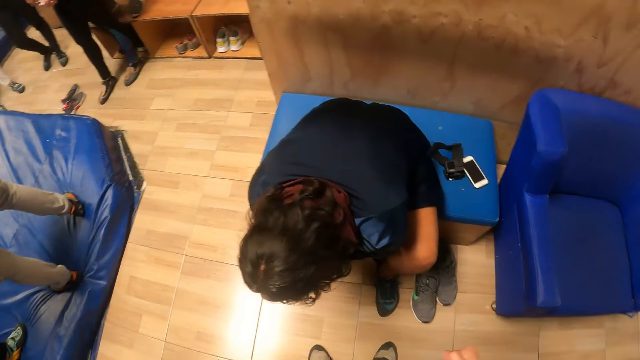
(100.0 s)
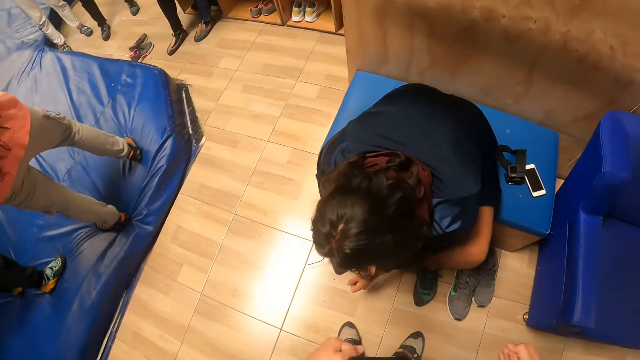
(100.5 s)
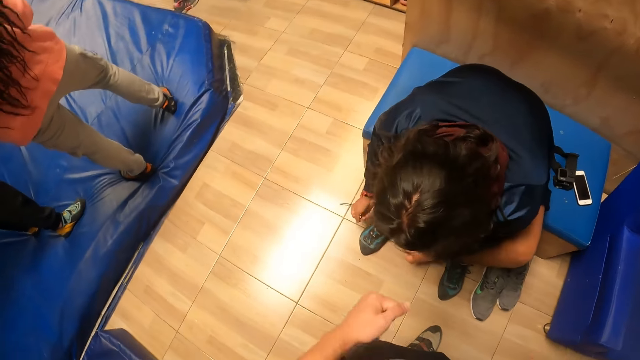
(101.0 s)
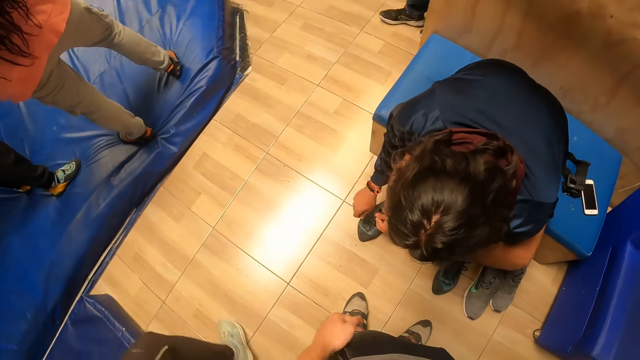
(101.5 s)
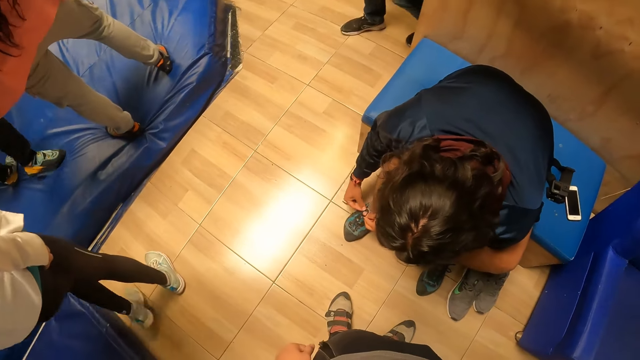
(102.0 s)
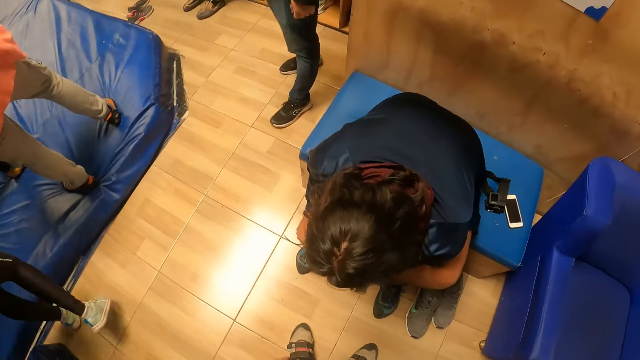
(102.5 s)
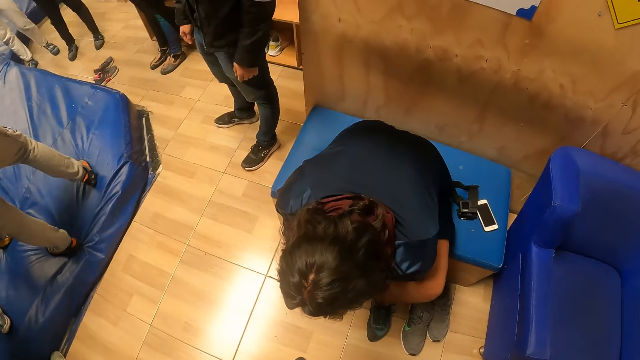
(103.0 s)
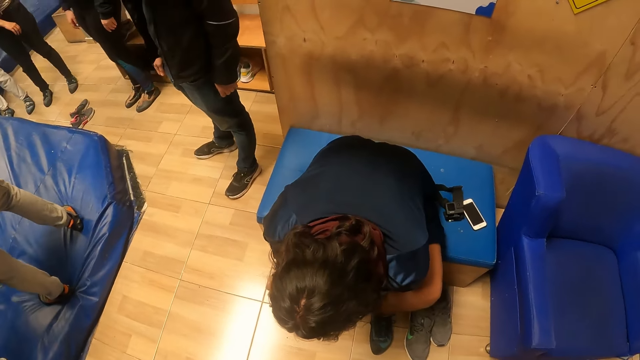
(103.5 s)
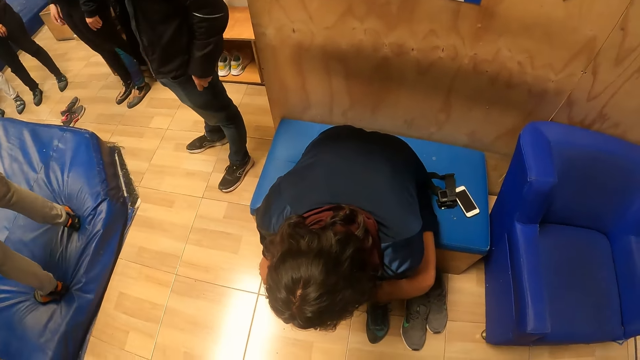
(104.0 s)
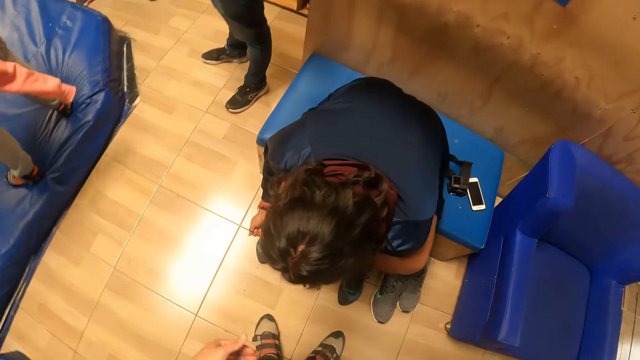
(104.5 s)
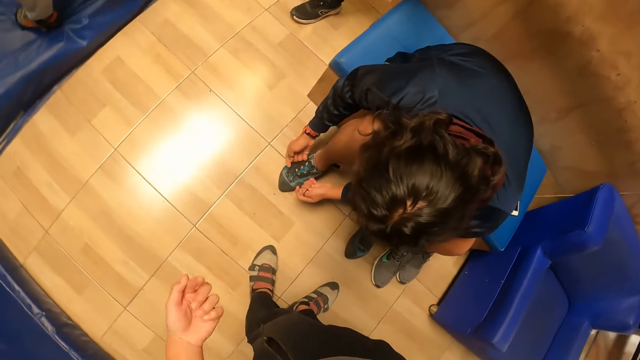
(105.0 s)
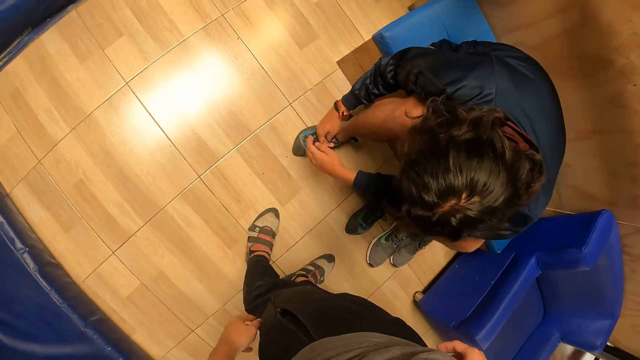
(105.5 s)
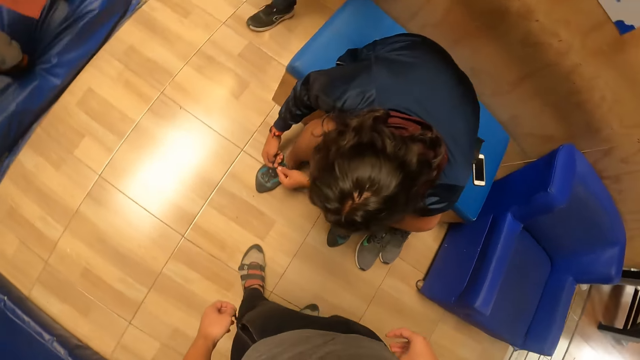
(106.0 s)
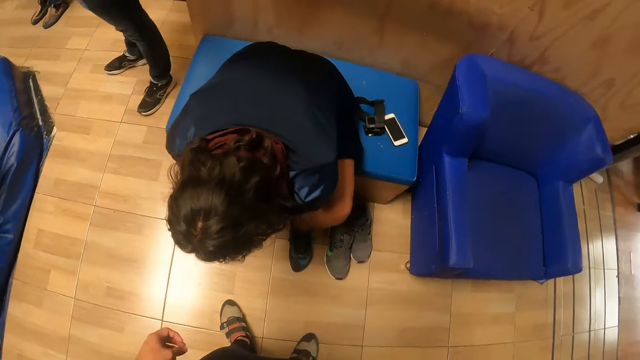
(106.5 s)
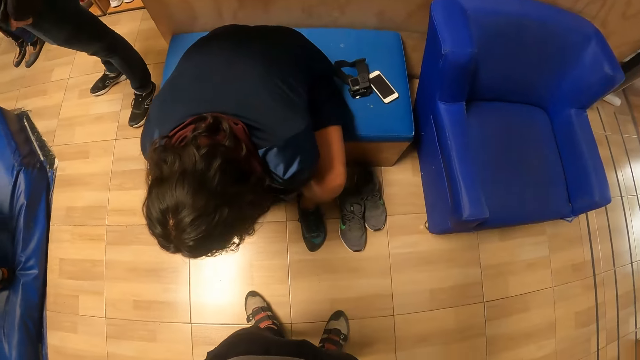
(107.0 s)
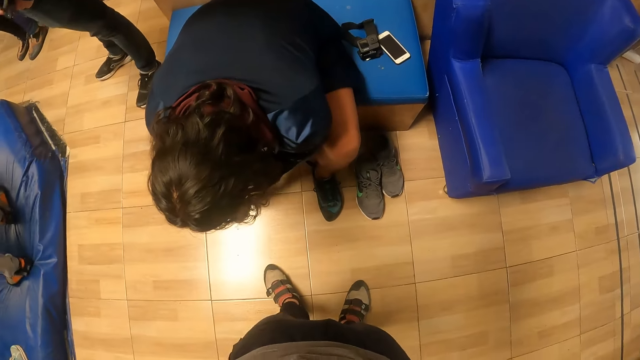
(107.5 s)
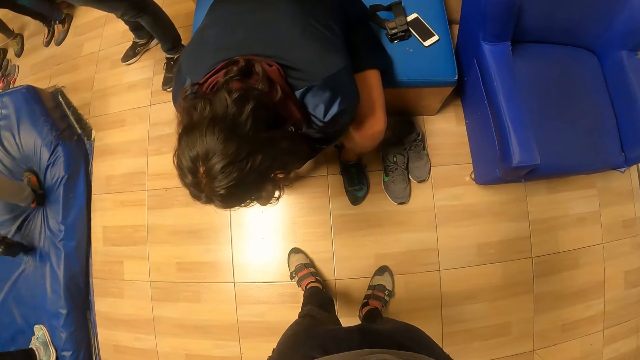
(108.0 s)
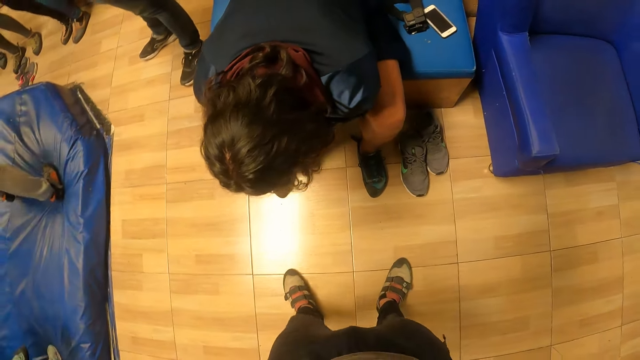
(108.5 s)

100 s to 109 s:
The camera wearer turns to the side. The man ties up a shoe. The camera wearer turns to the side.

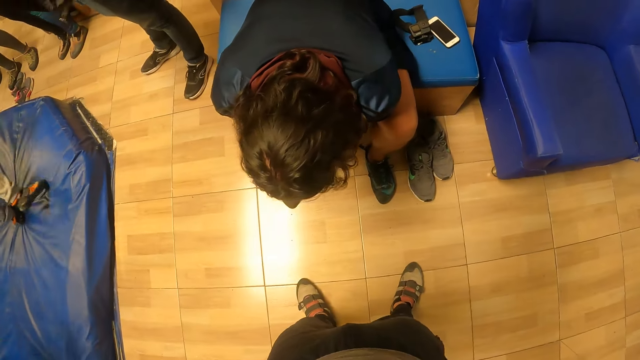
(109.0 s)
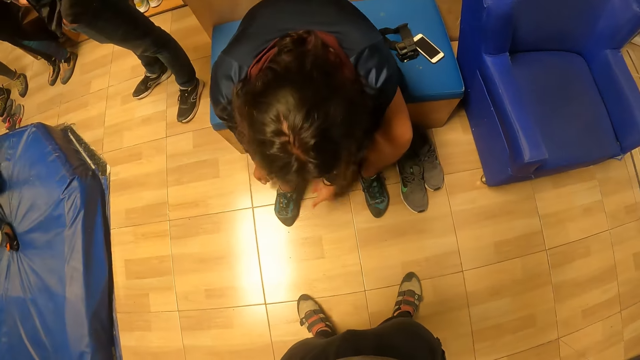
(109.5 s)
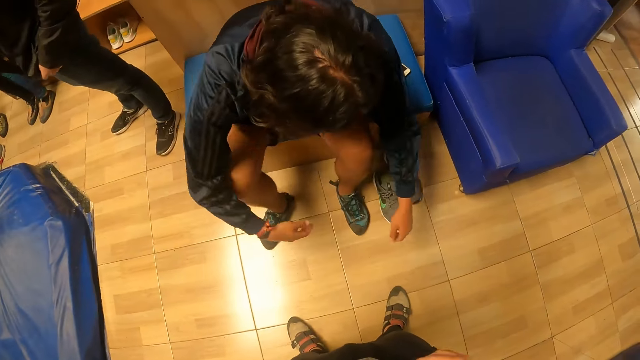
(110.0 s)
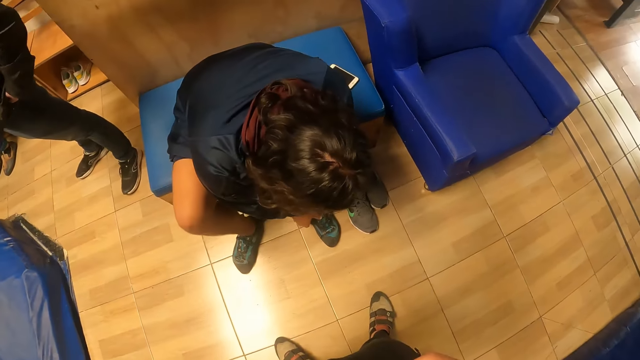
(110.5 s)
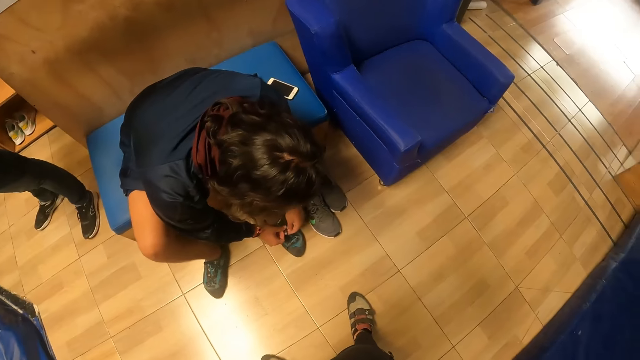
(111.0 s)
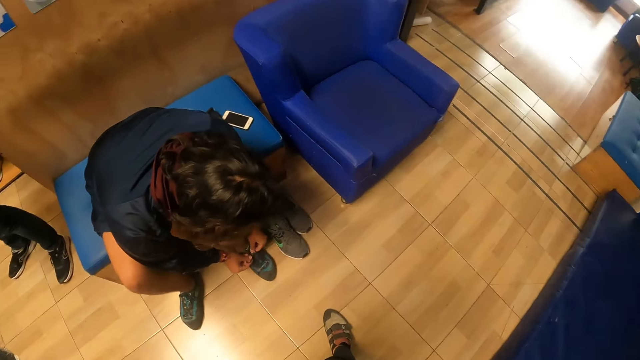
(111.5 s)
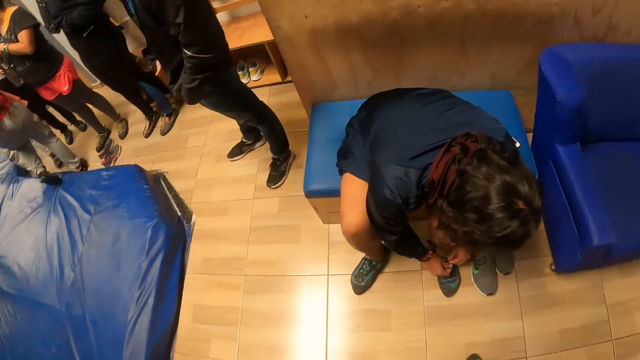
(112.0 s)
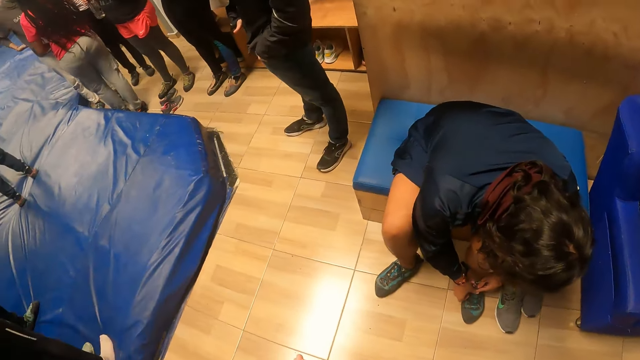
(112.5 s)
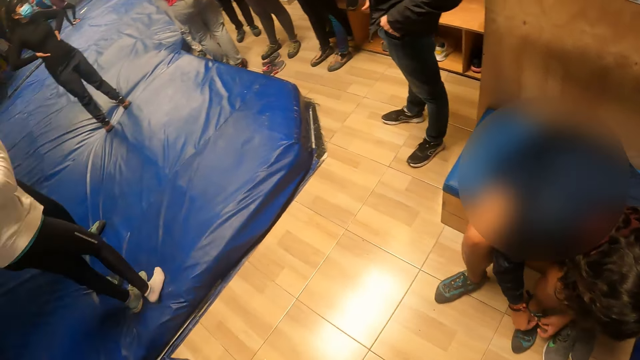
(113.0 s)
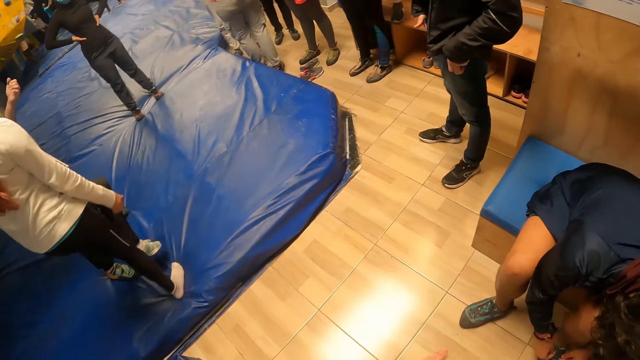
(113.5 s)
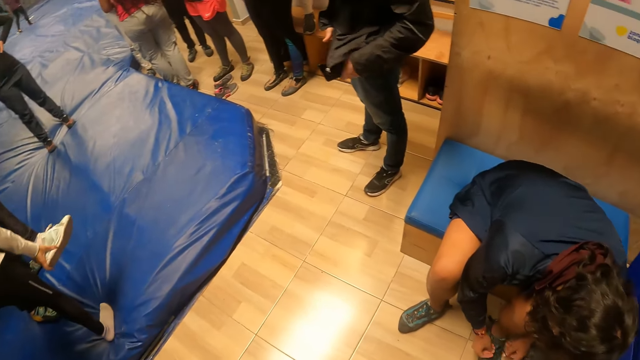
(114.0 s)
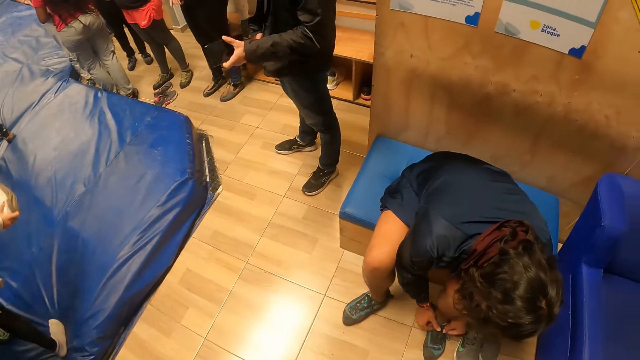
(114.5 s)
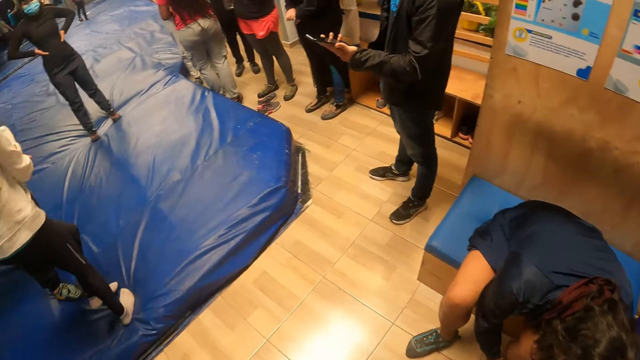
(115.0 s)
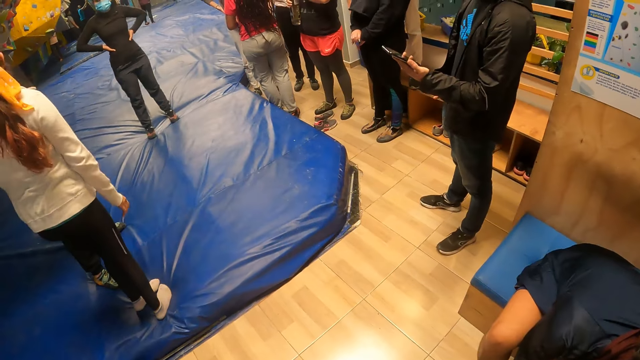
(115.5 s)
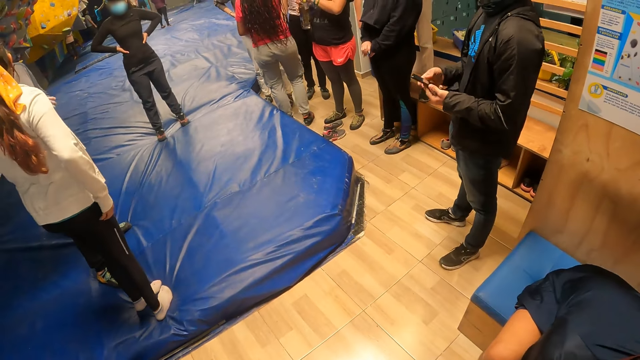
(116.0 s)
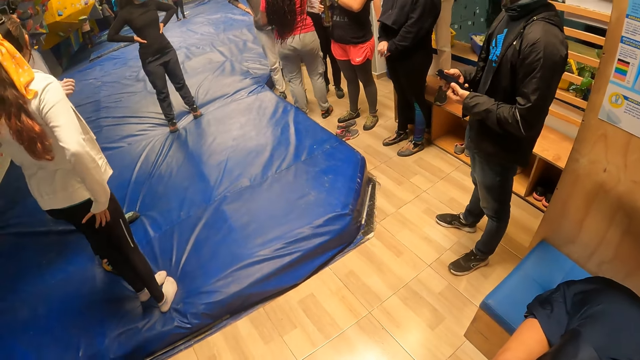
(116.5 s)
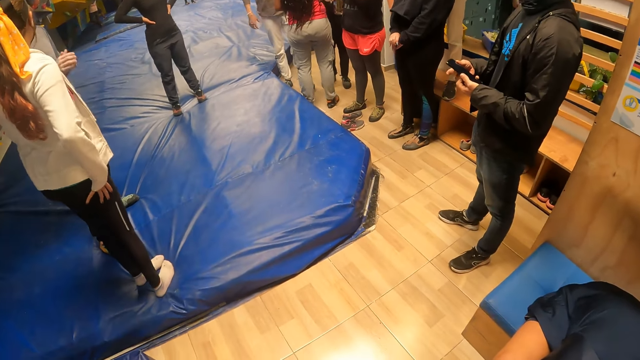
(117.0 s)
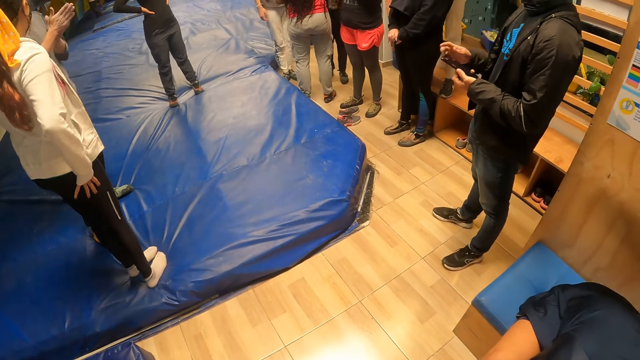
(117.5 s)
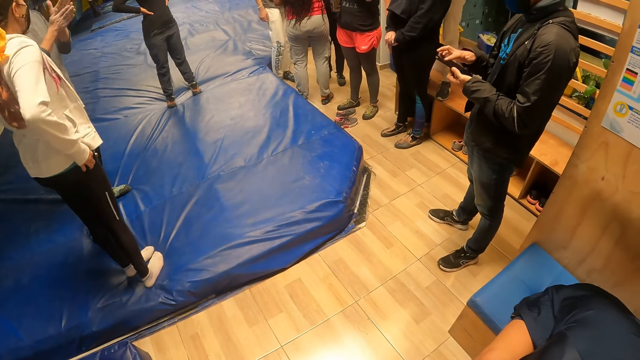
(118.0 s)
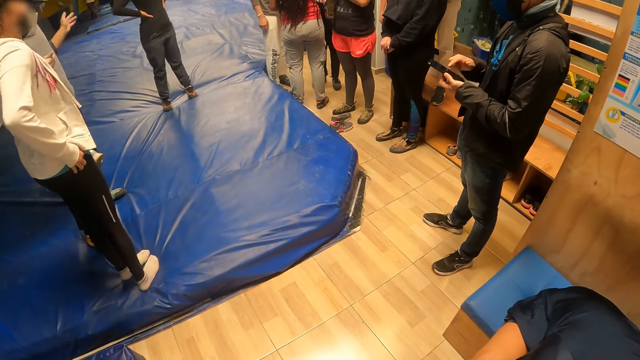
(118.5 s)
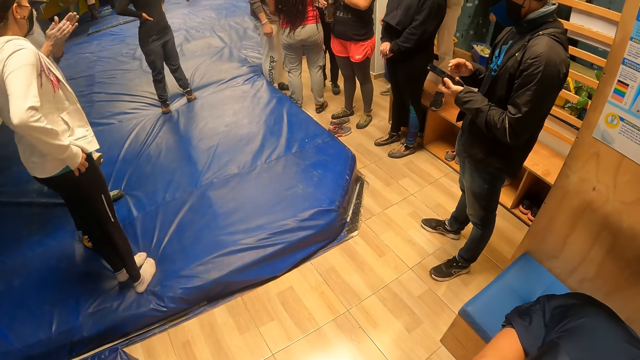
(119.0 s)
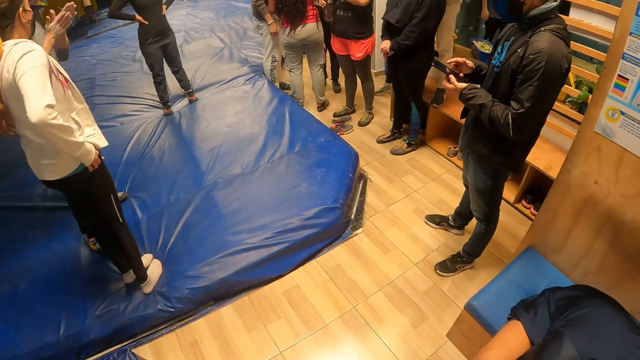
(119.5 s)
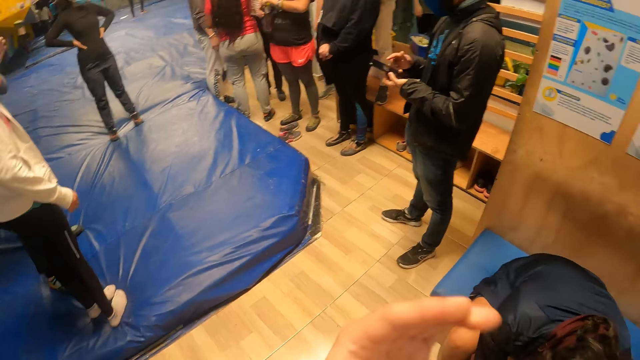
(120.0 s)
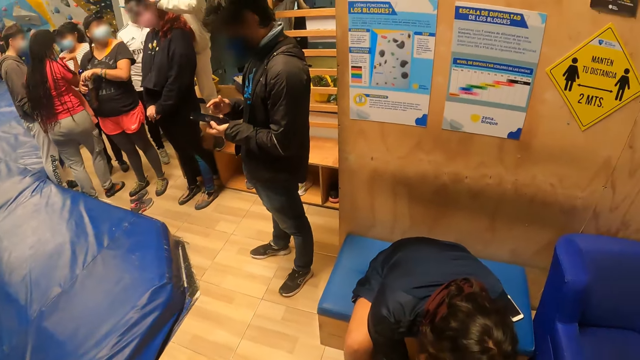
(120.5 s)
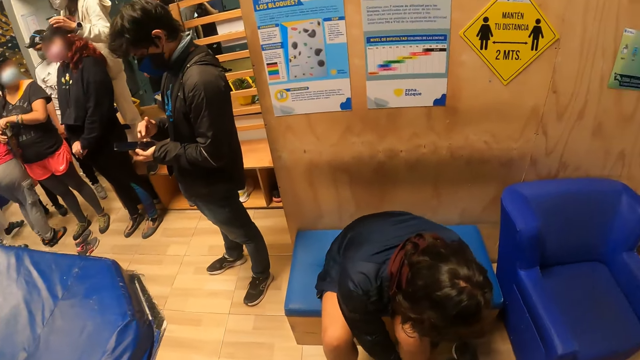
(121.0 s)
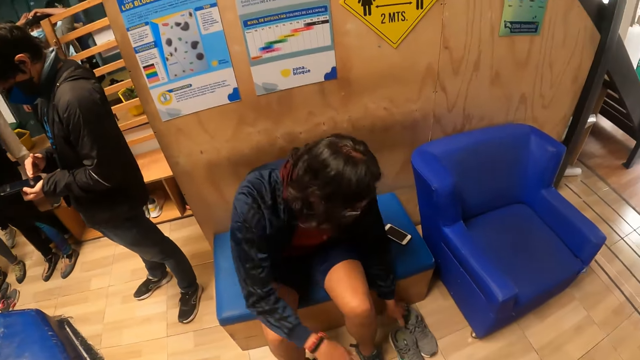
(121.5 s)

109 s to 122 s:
The man ties a shoe lace on his left leg with both hands. The camera wearer turns to the side.
